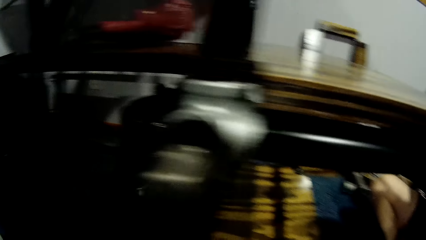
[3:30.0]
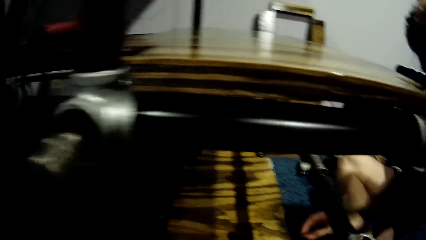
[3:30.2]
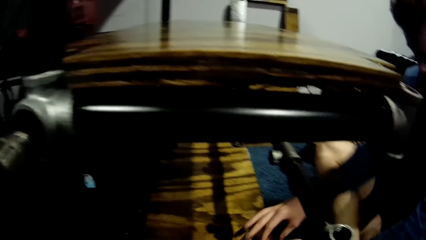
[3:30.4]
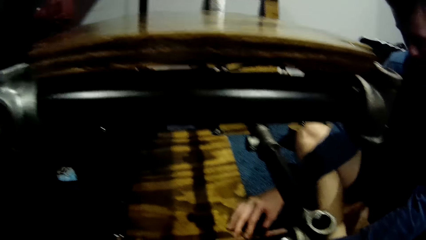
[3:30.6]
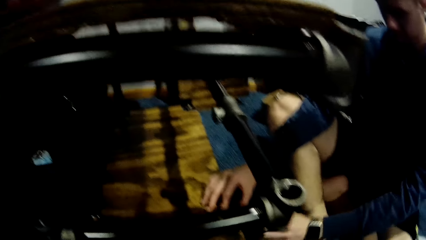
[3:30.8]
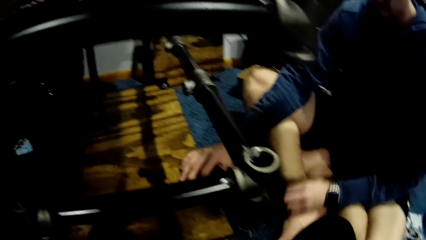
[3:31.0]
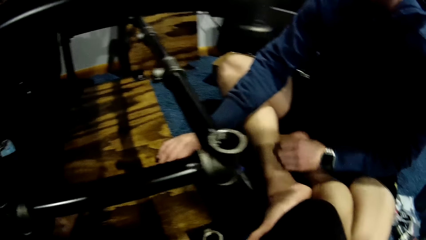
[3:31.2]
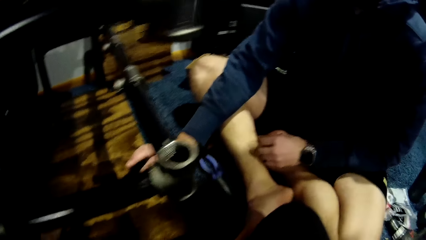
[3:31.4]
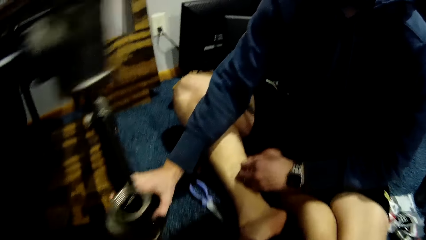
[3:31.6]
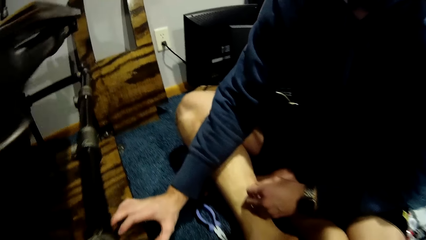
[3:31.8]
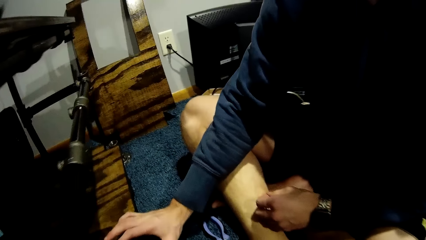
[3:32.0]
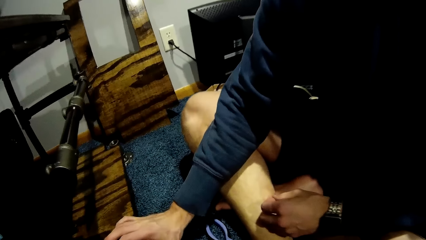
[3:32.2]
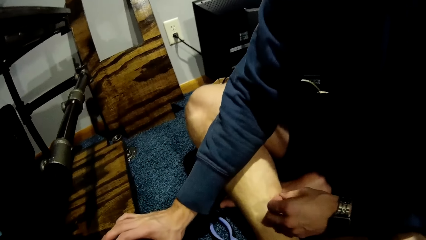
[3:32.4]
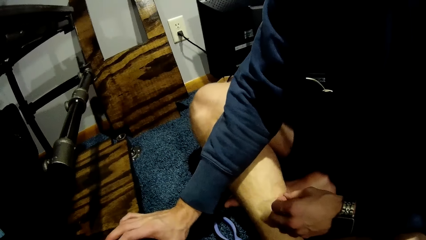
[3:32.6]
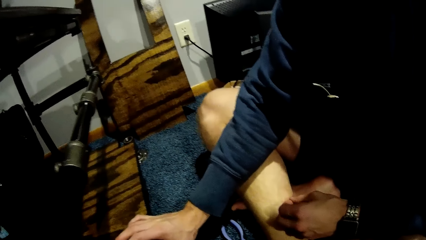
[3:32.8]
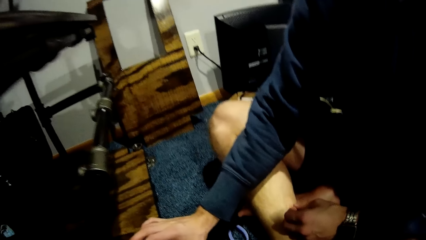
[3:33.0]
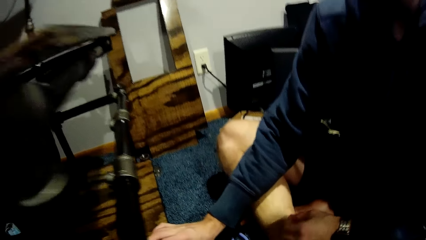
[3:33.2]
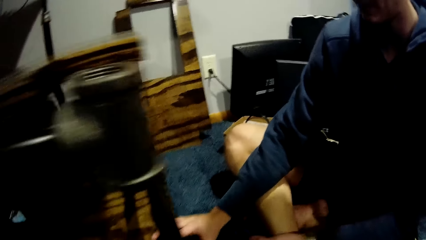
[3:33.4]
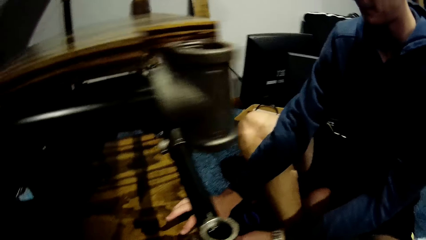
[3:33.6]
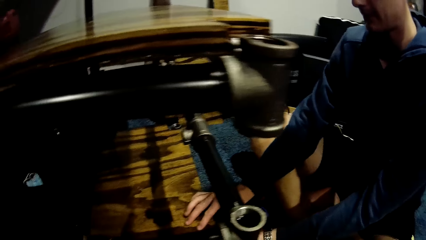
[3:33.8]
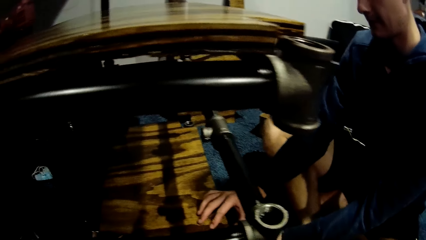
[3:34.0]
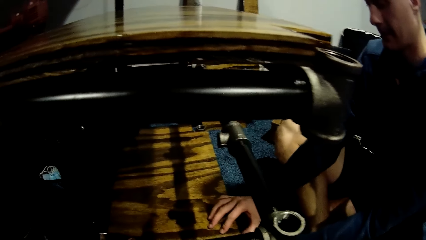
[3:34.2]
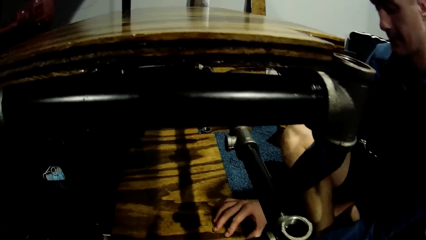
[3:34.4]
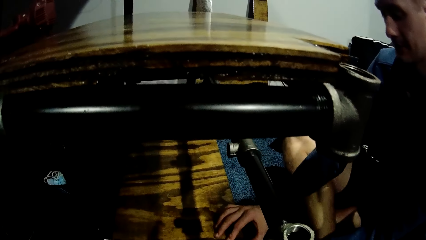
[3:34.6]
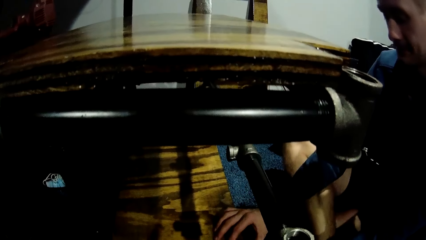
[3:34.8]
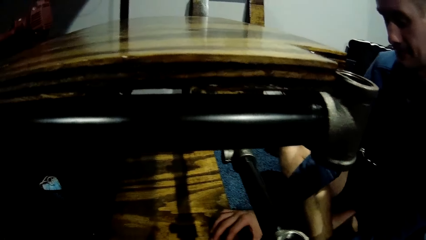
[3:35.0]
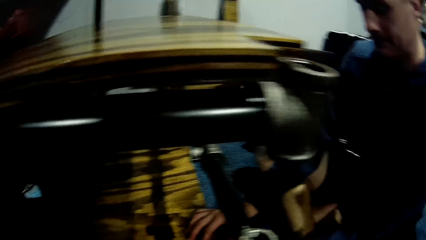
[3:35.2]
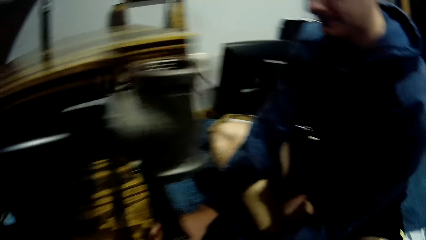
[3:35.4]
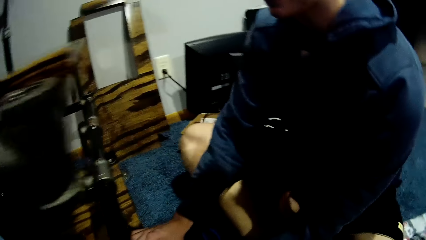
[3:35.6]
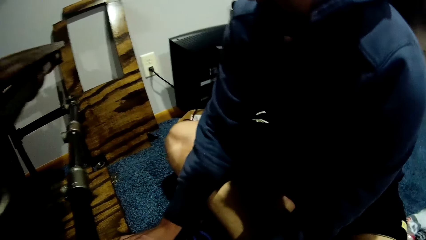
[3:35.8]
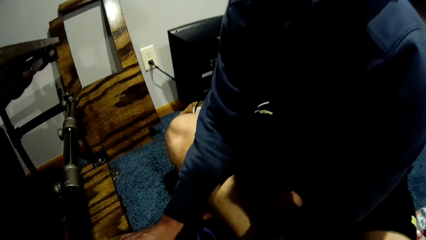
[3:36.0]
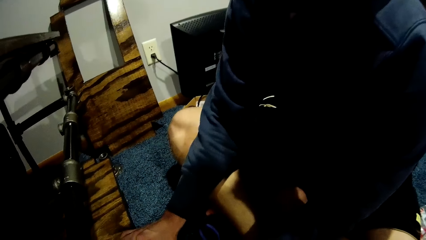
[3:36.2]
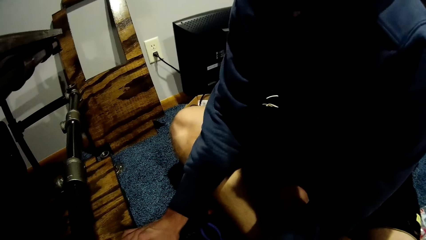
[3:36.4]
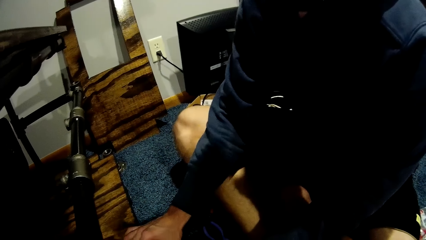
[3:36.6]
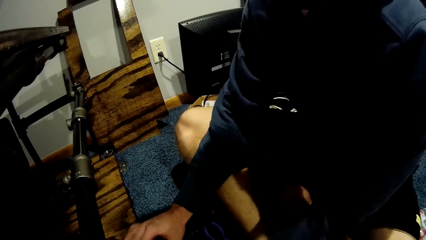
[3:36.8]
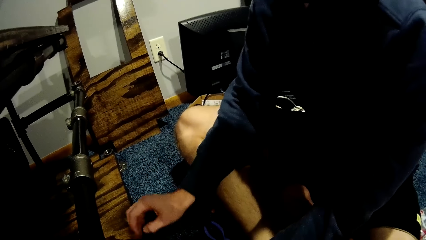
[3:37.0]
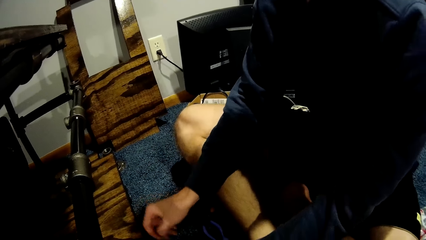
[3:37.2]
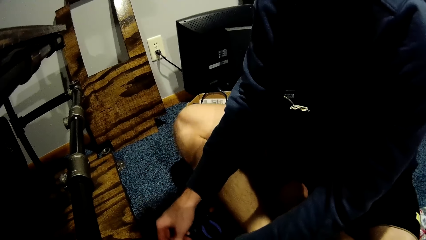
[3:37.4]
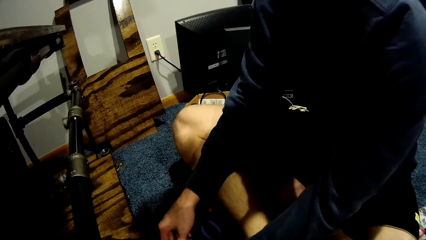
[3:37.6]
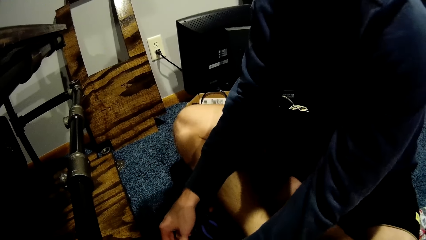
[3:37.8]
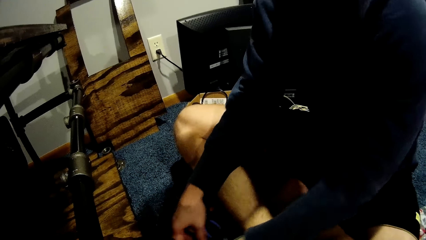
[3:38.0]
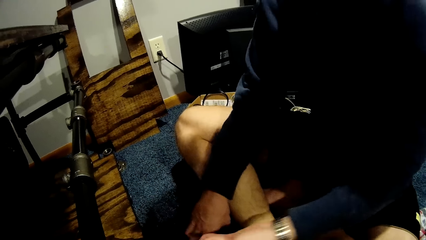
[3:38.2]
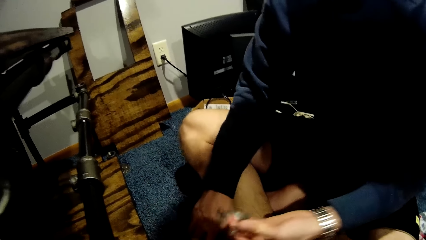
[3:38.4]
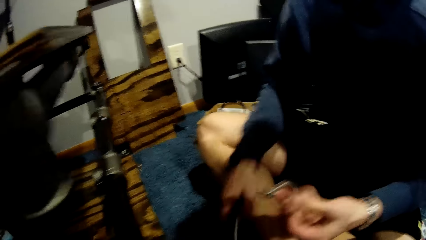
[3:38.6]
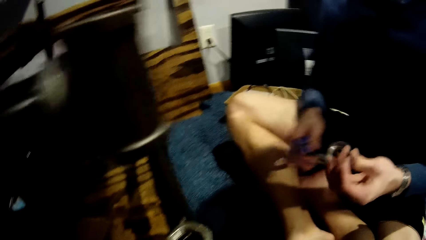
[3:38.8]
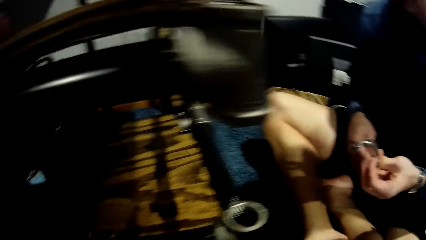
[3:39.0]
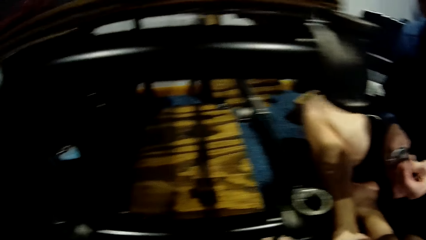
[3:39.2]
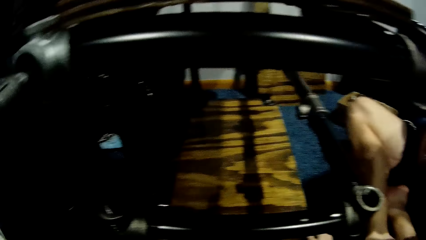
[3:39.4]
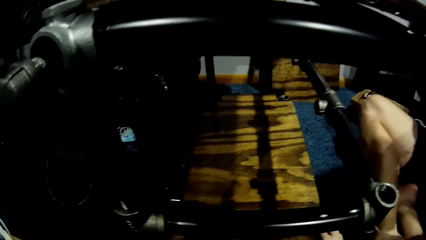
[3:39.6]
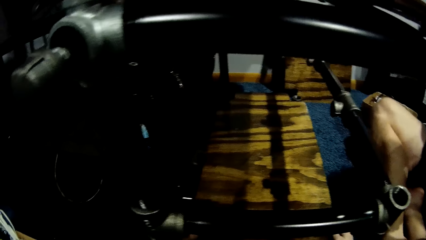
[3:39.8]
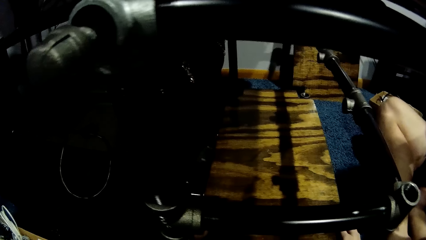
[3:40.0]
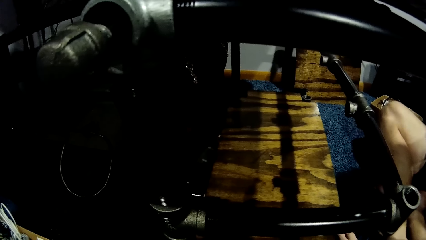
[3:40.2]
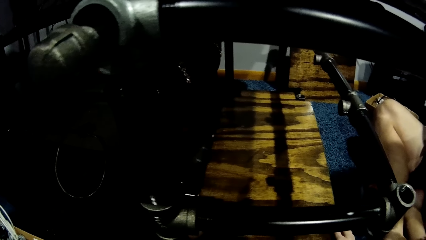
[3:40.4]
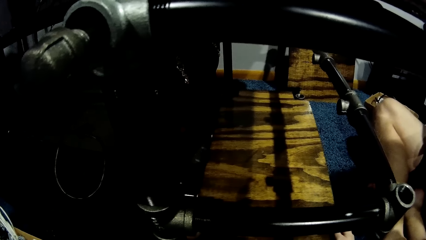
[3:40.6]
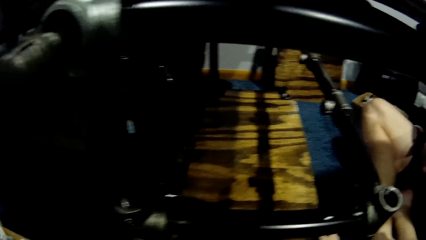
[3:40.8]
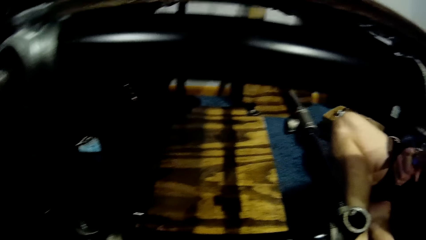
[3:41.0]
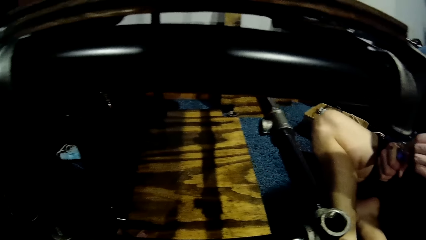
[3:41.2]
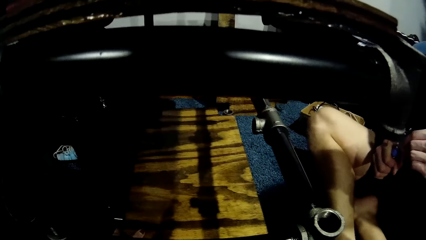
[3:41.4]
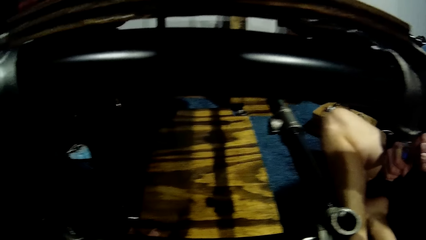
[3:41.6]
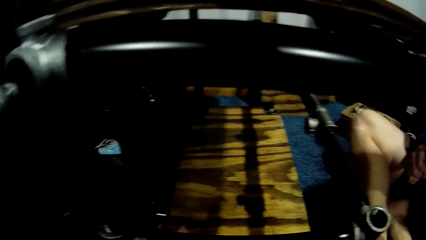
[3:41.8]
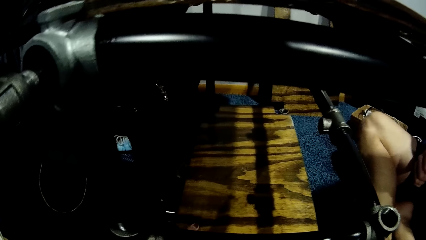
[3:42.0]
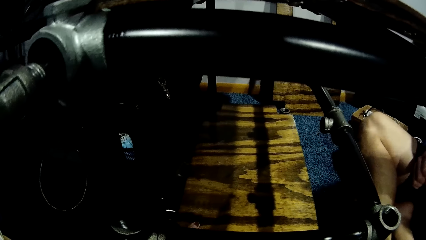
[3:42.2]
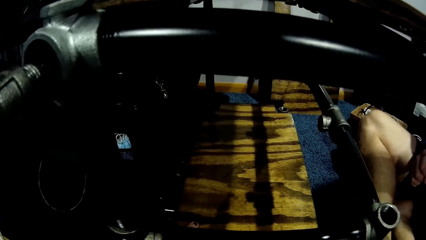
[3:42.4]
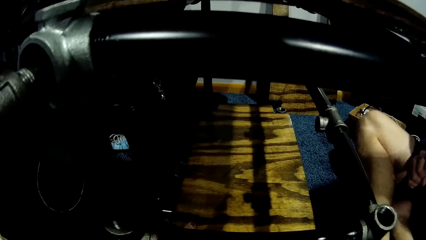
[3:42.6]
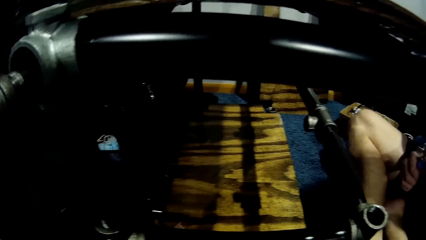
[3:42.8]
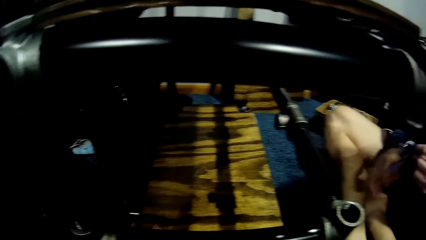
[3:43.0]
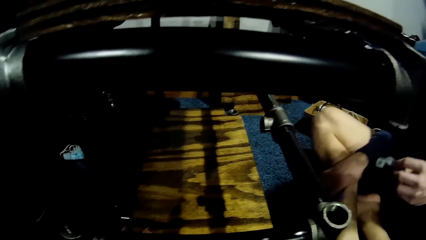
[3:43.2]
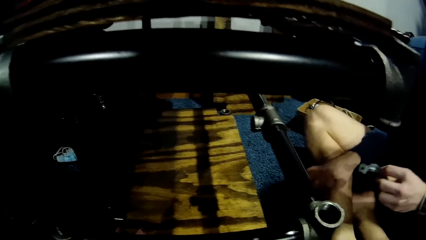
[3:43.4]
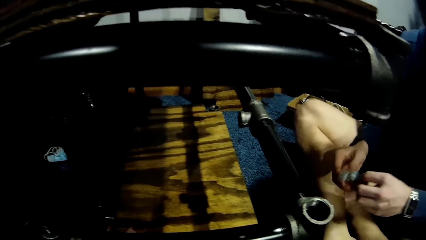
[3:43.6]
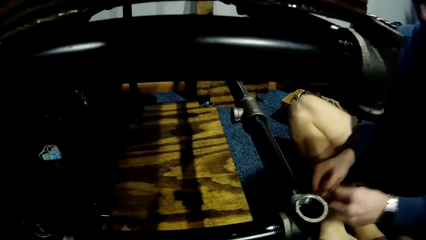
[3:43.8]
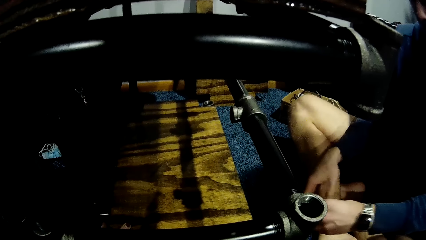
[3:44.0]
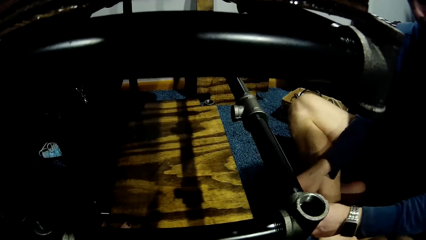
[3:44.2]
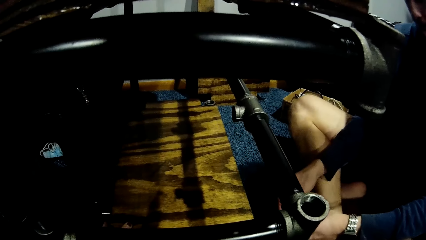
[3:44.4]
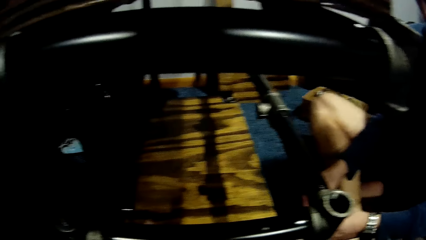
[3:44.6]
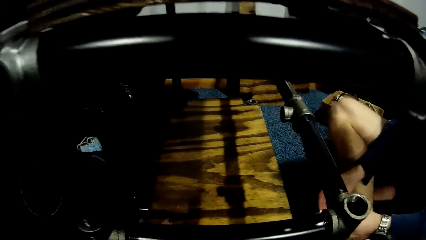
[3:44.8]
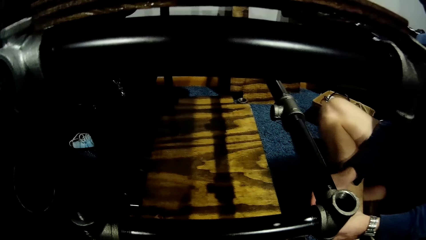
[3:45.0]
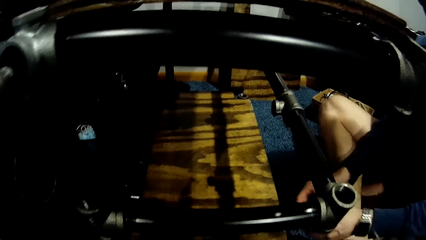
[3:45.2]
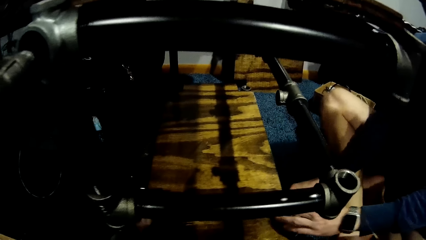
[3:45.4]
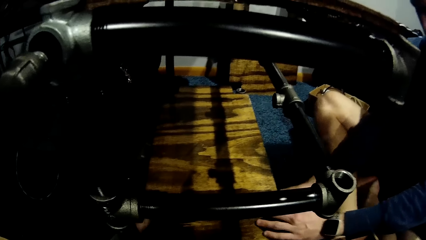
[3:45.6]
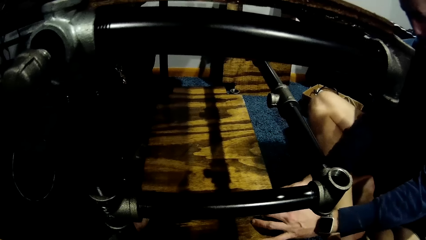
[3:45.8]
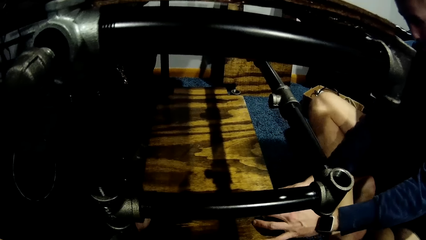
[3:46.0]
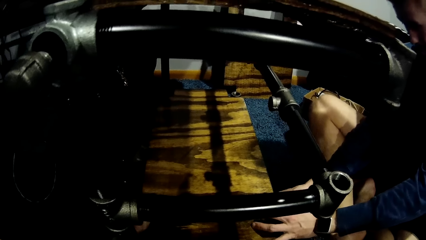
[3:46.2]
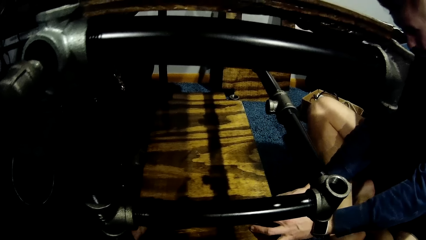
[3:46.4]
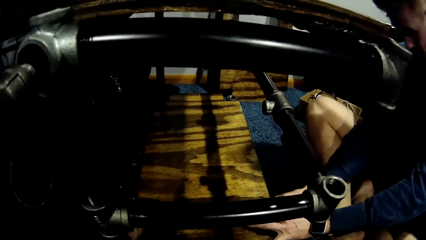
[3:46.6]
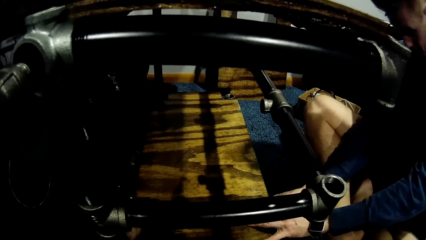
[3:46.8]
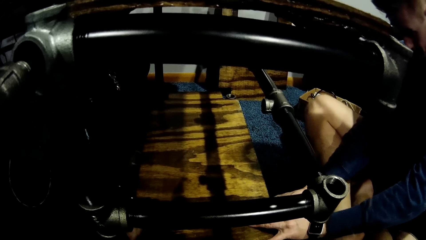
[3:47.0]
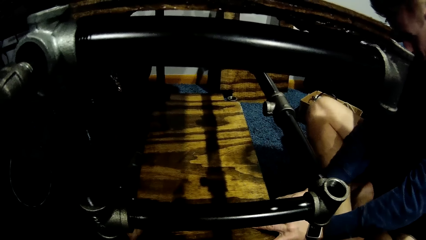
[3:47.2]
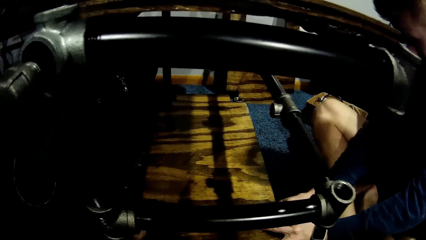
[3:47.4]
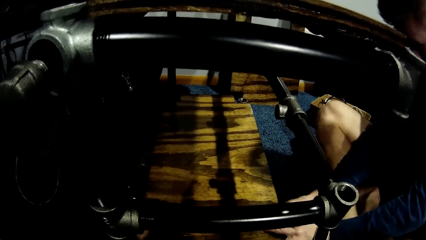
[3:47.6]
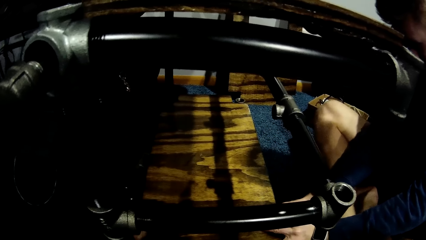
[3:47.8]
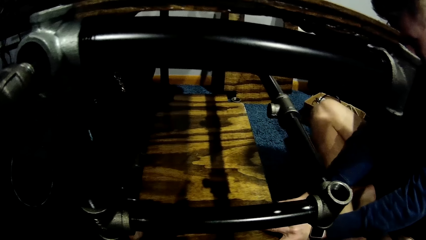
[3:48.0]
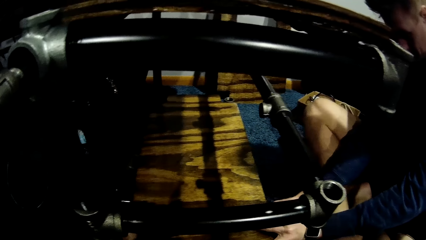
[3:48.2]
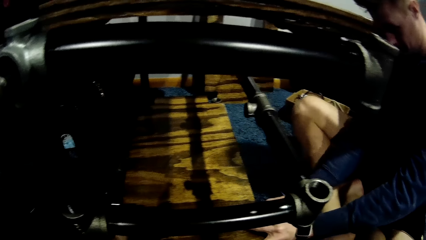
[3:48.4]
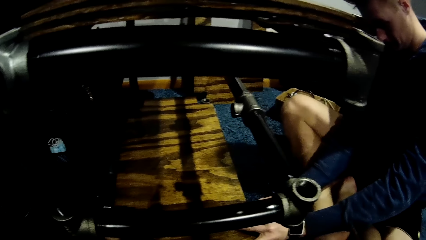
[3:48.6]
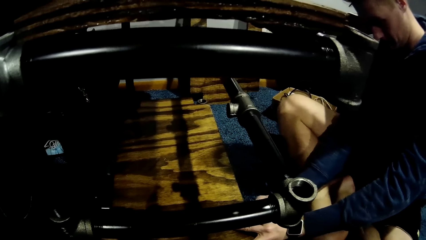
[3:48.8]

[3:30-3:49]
A man picks up the hinge. He fixes the metal pipe in his left hand with the plier in his right hand. He fixes the metal pipe to the wood on the car lift with both hands.
